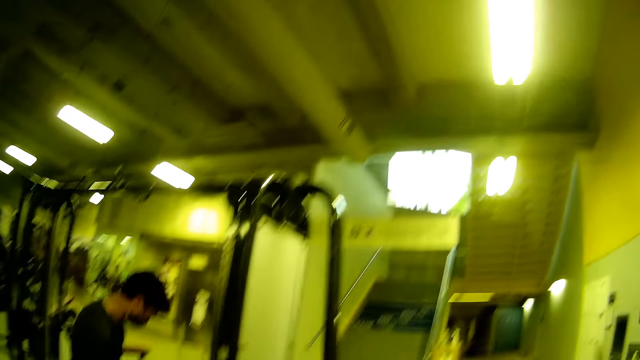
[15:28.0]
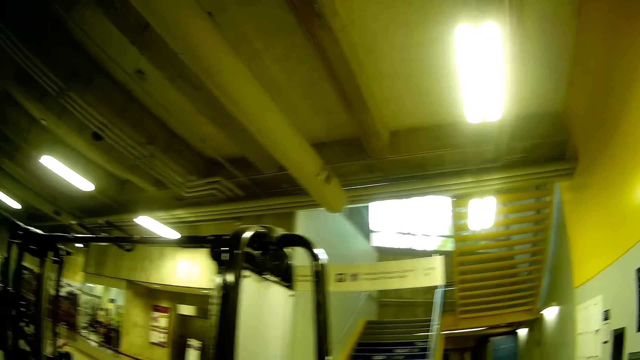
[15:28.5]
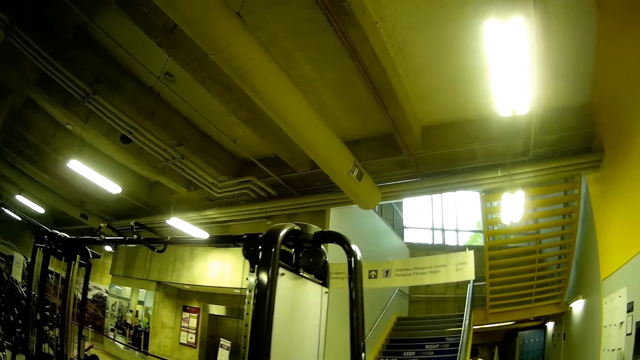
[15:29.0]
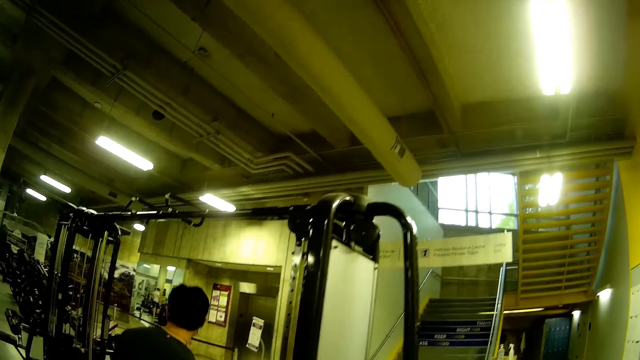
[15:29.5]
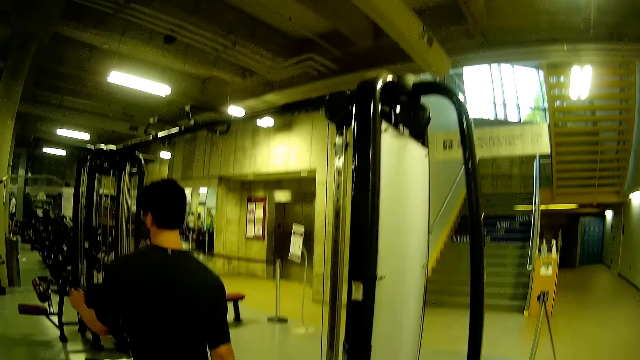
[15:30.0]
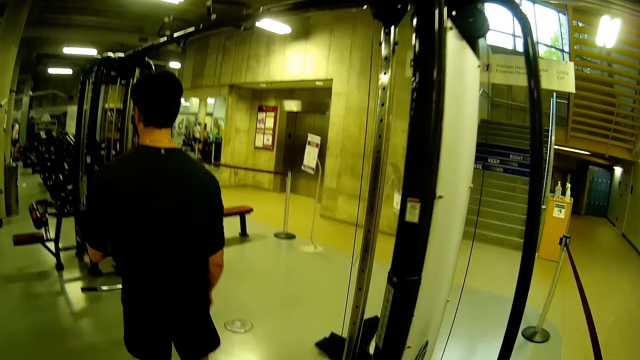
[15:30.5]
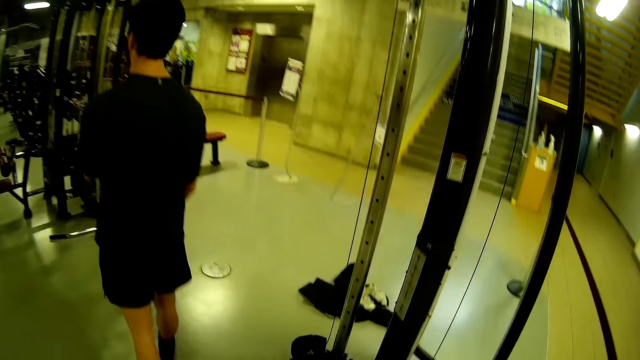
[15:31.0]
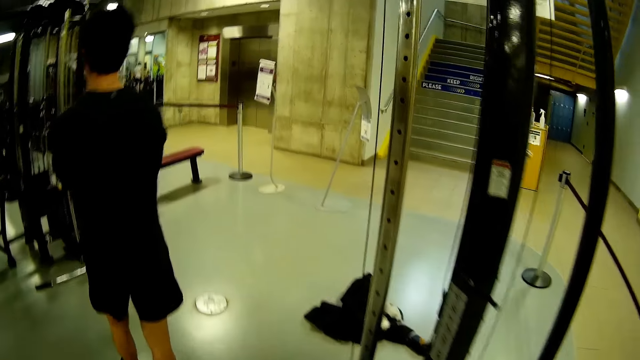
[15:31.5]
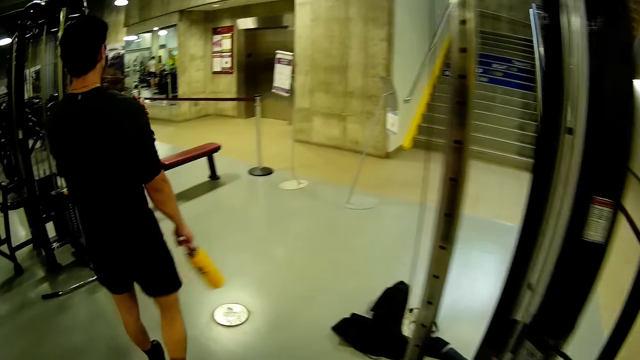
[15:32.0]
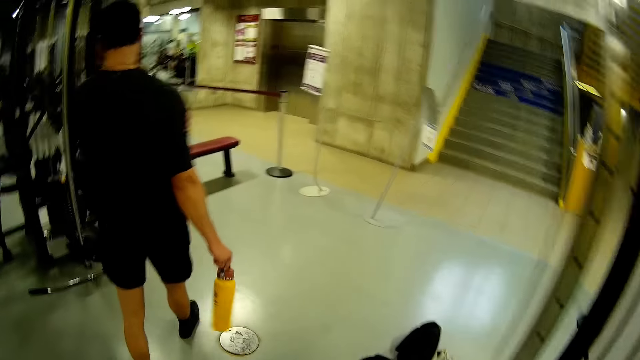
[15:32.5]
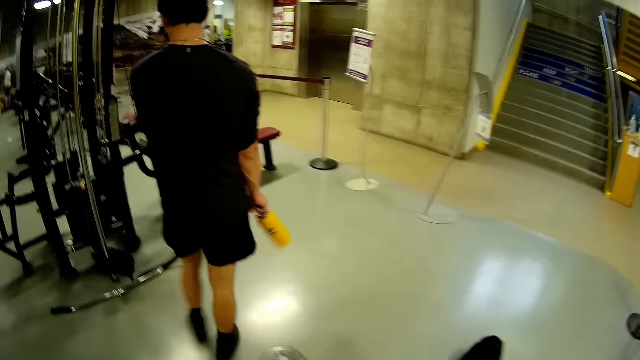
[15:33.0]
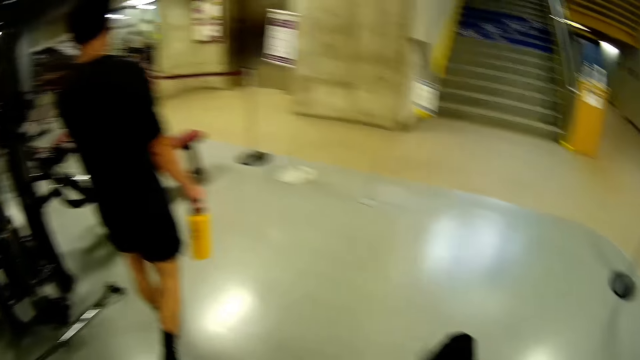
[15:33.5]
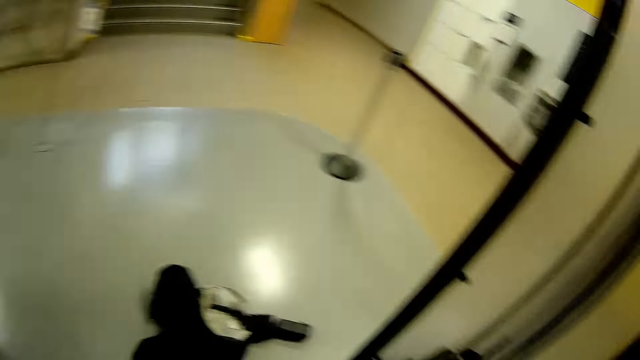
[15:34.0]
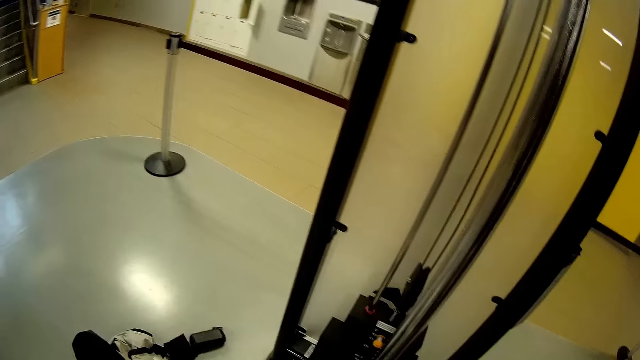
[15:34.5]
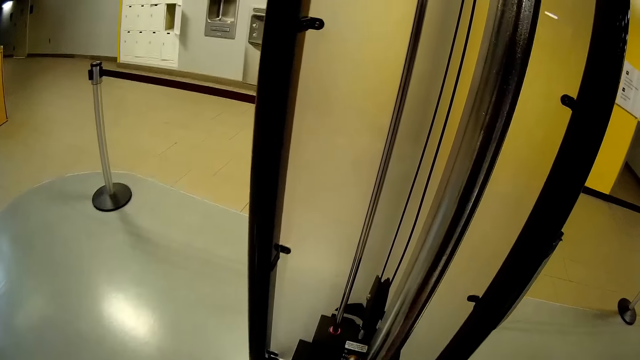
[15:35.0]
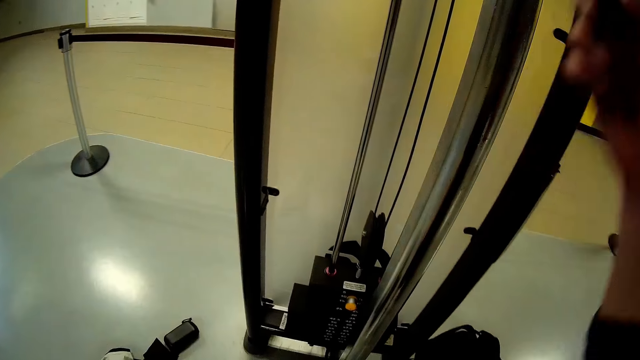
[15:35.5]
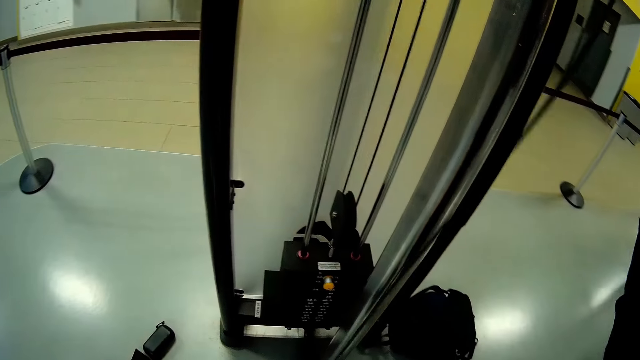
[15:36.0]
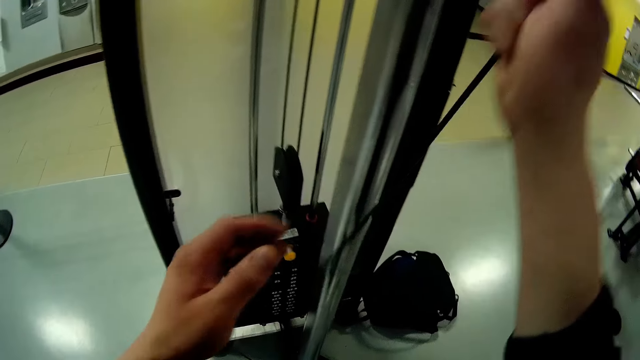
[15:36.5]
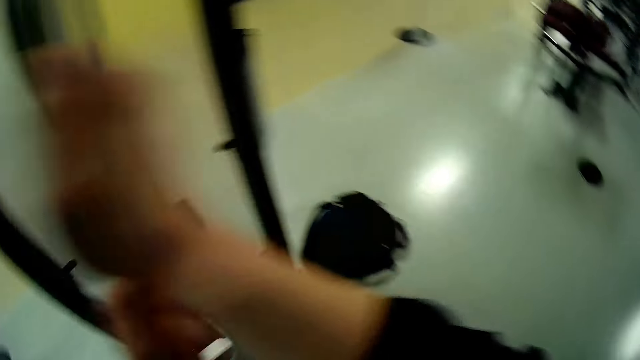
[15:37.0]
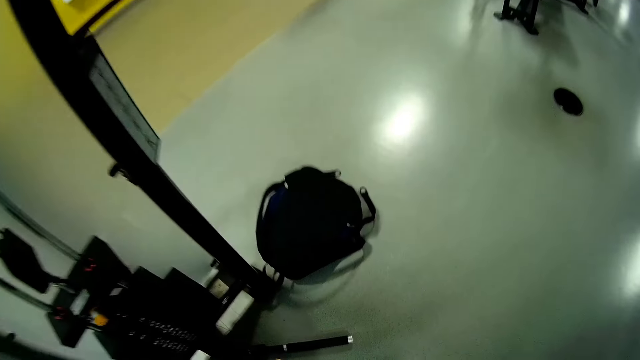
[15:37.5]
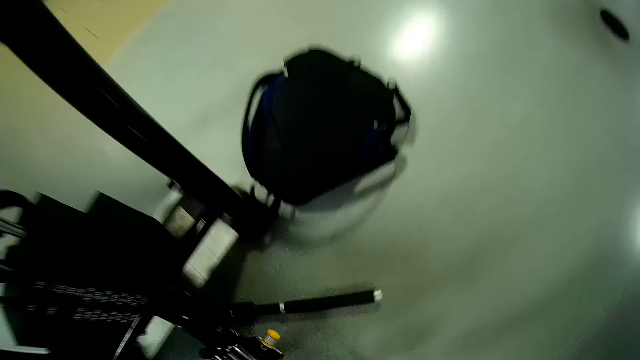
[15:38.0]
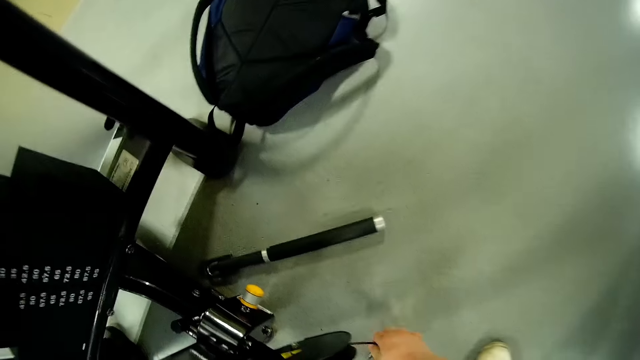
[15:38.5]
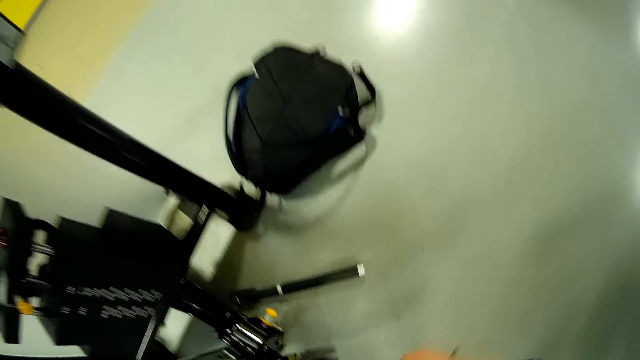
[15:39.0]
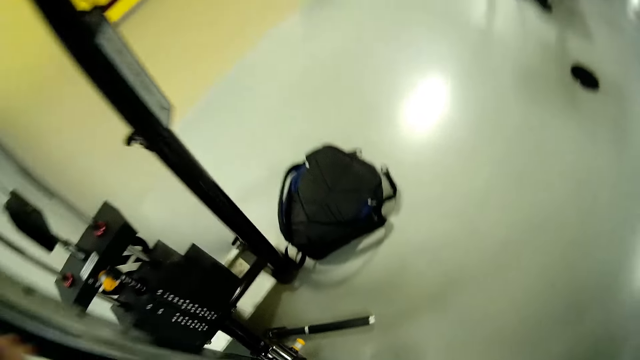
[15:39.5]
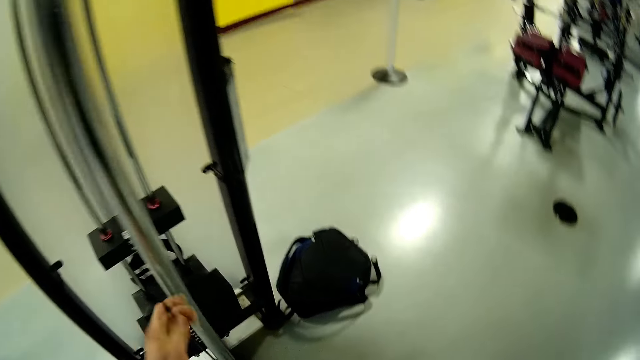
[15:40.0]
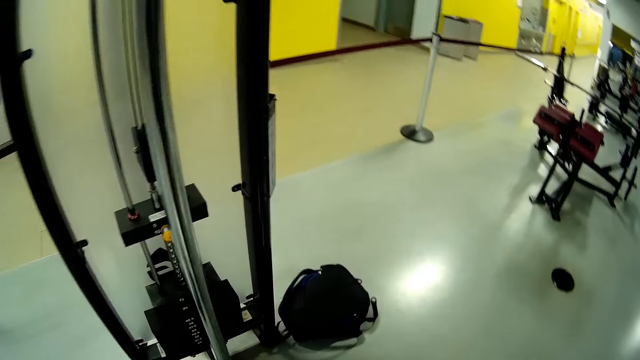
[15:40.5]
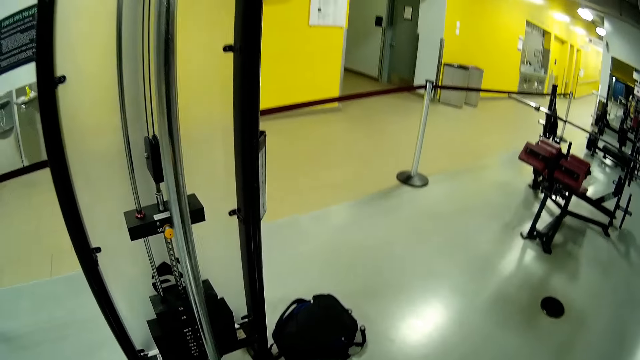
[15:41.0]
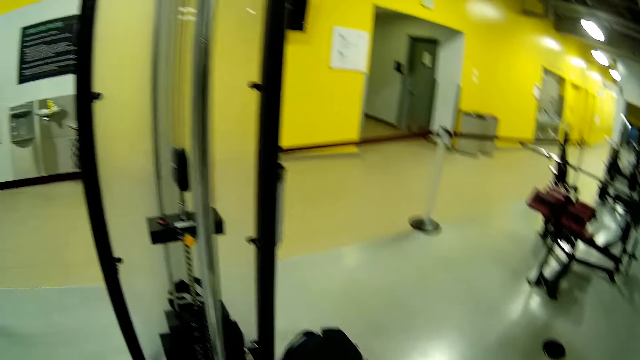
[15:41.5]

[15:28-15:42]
A man steps forward. The man holds a water bottle in his right hand and rubs his arm with his left hand. The camera wearer moves the hand. He drags a rope attached to the cable biceps bar with his right hand. He looks around. He picks a metal from the ground with his right hand. He looks around.

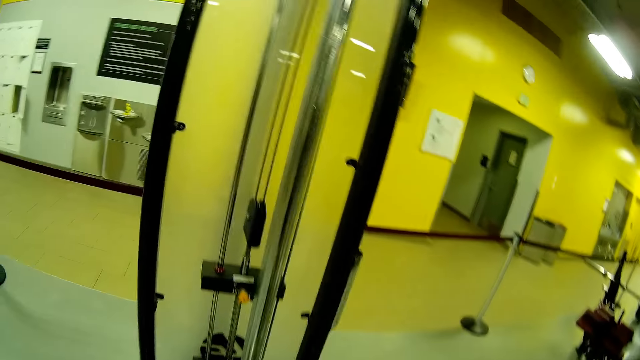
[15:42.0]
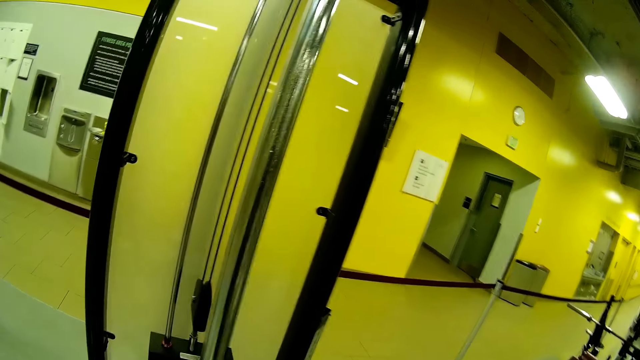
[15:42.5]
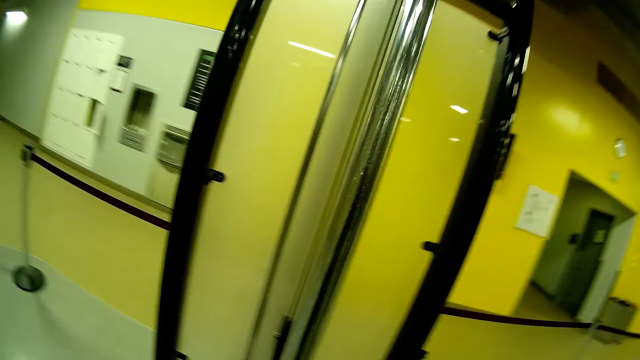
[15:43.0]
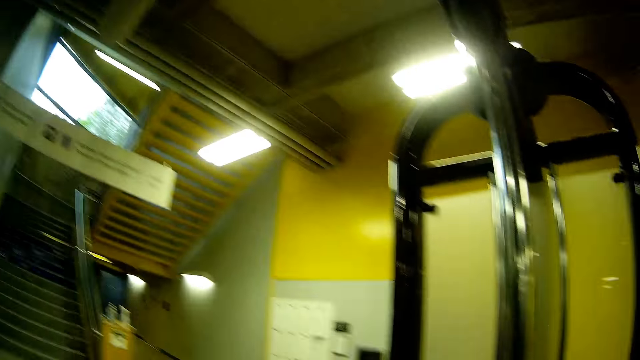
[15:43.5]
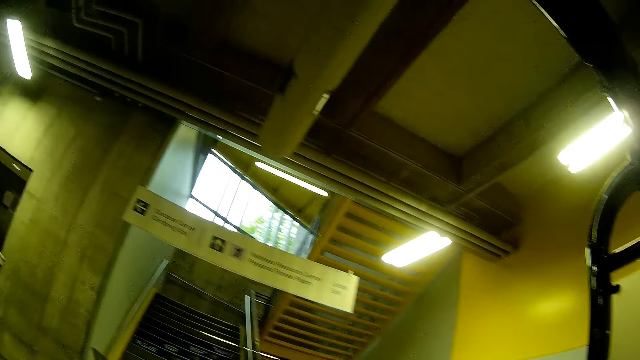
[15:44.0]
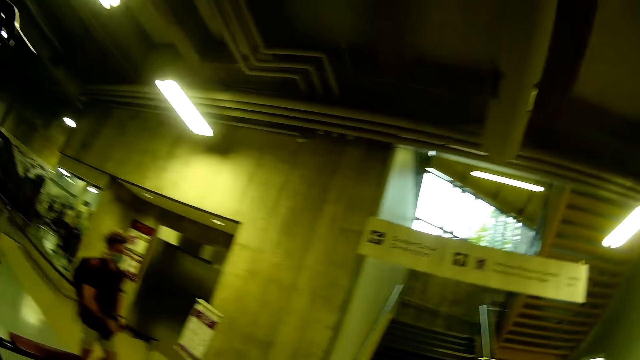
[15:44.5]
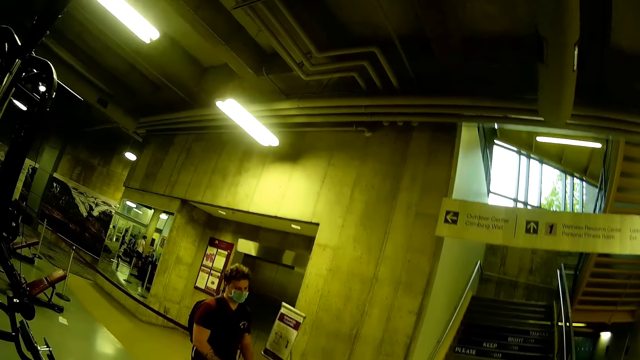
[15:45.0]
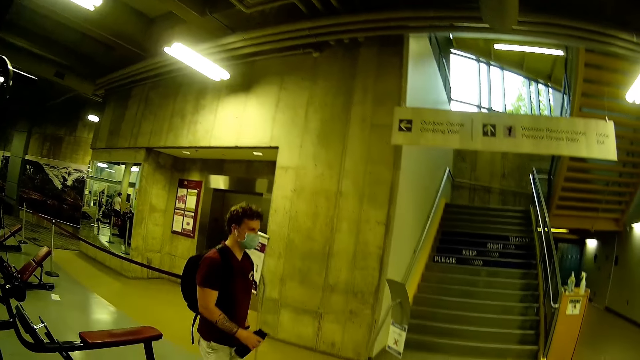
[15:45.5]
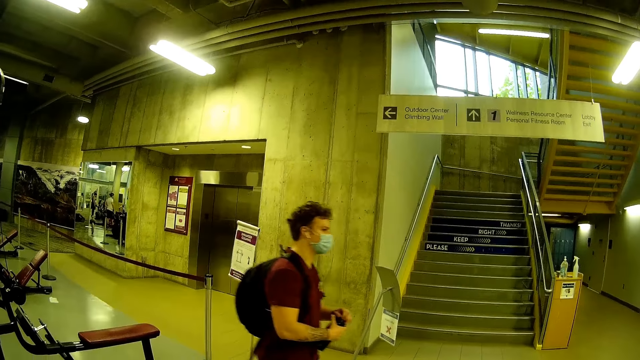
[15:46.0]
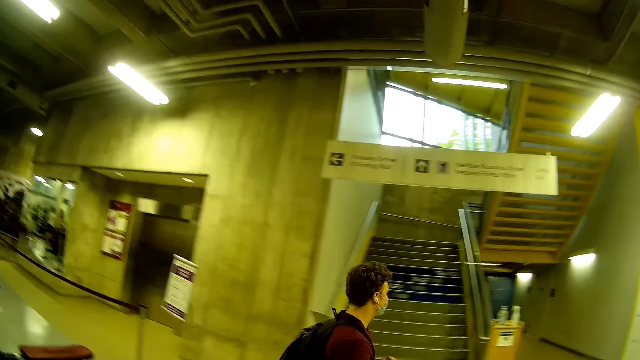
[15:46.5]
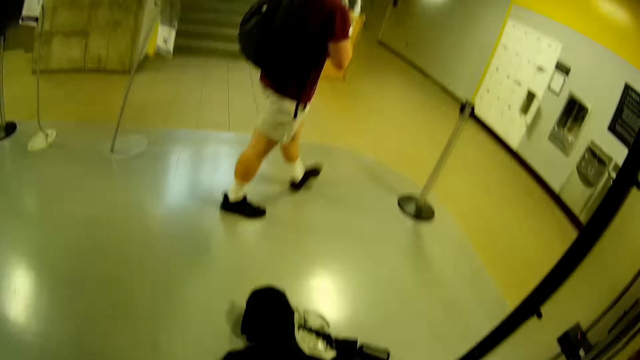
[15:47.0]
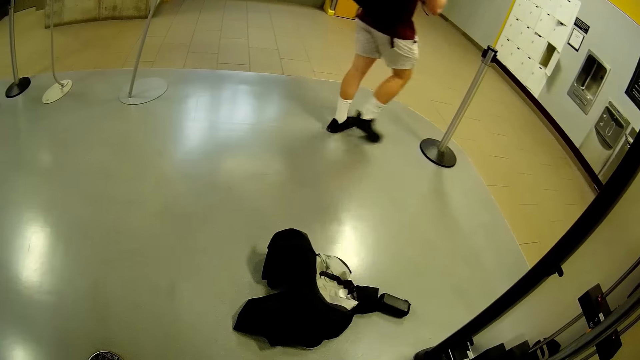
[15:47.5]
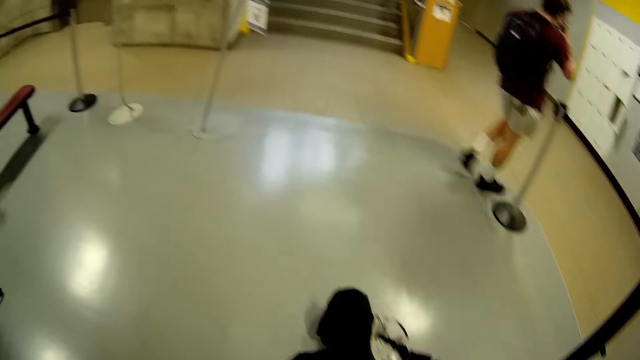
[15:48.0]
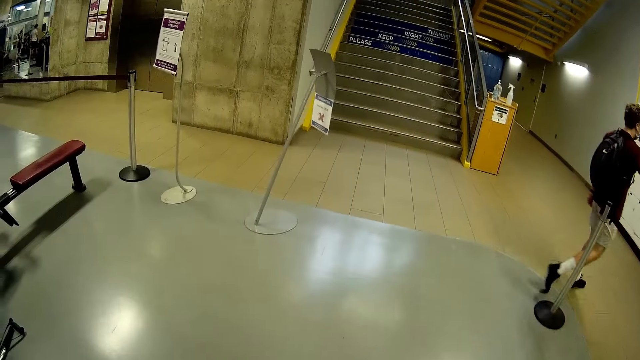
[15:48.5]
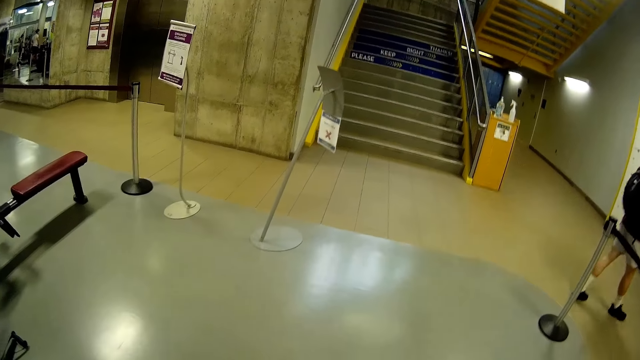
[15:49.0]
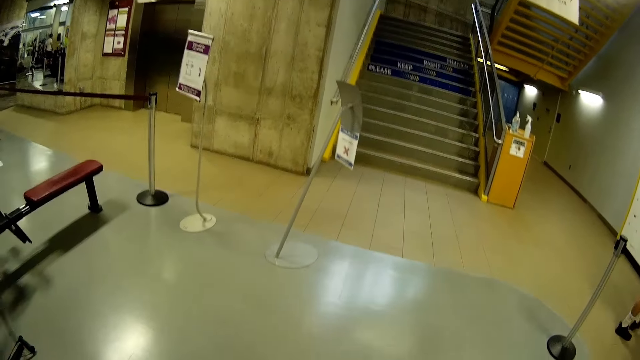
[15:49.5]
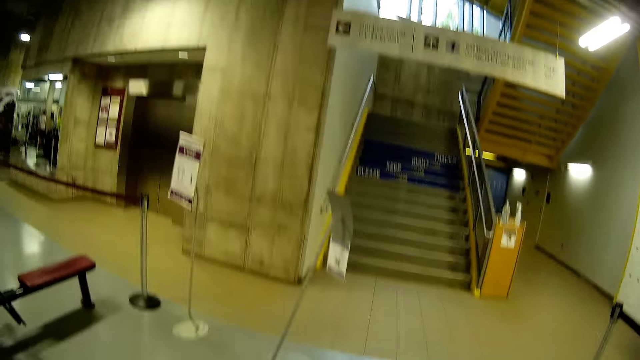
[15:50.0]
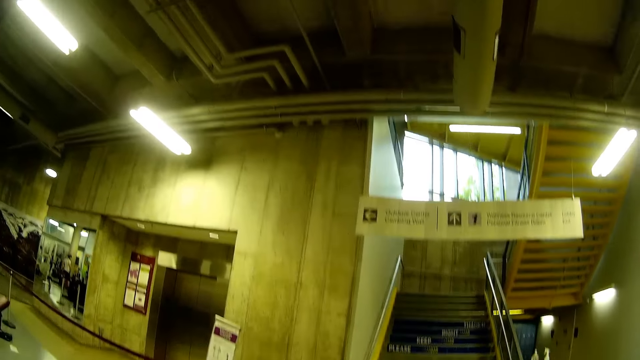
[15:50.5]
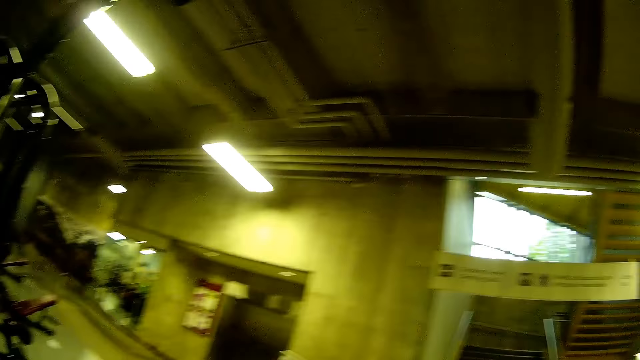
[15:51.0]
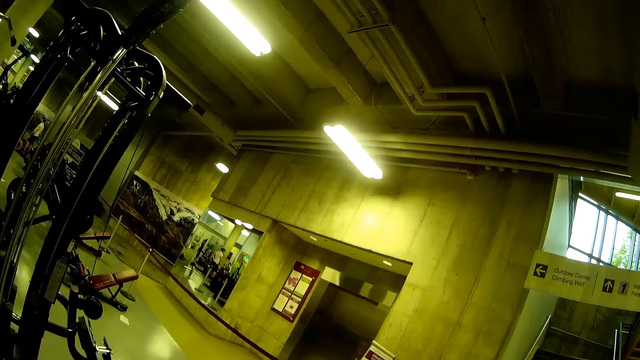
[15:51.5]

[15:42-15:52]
A man walks around. The man walks past the camera wearer. The camera wearer looks around.
